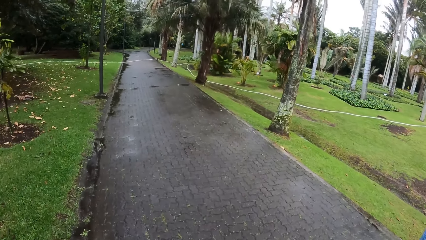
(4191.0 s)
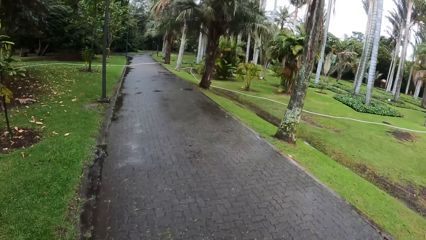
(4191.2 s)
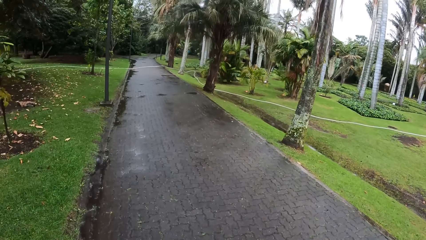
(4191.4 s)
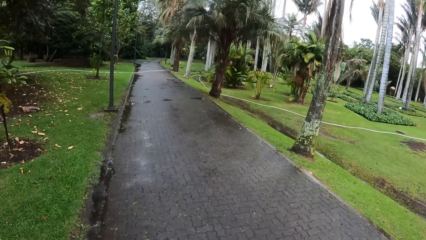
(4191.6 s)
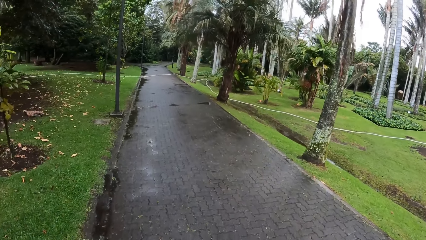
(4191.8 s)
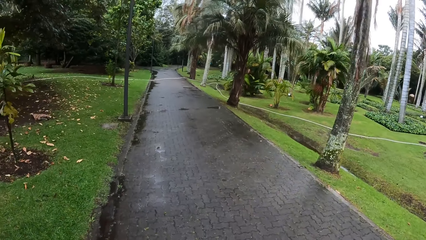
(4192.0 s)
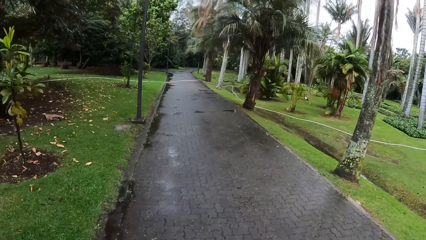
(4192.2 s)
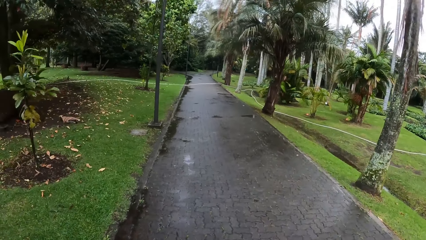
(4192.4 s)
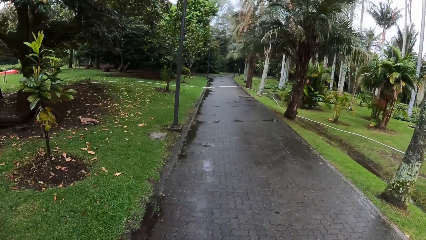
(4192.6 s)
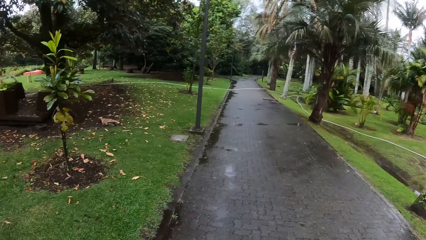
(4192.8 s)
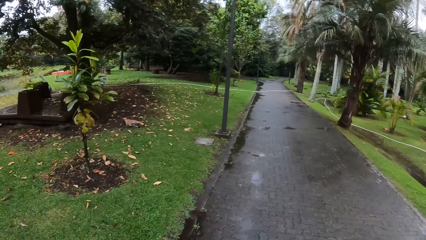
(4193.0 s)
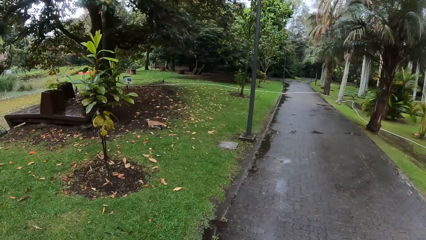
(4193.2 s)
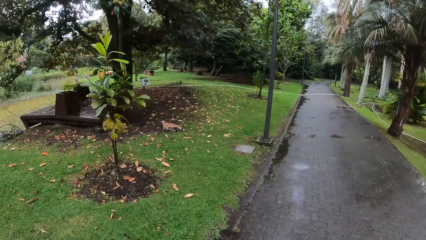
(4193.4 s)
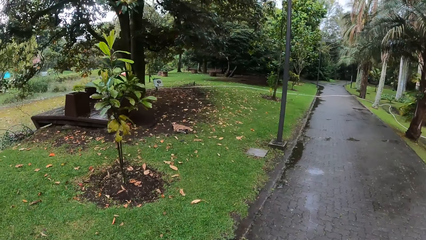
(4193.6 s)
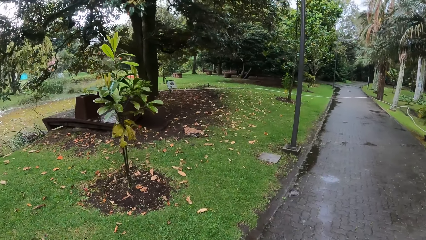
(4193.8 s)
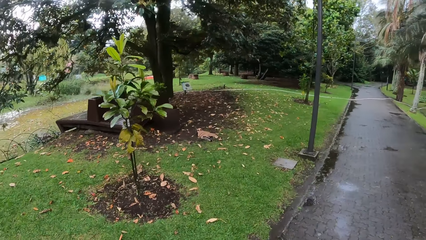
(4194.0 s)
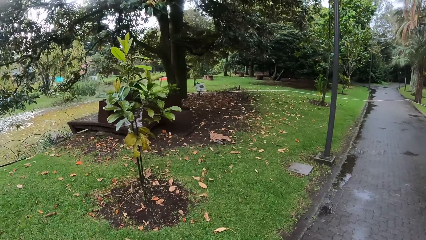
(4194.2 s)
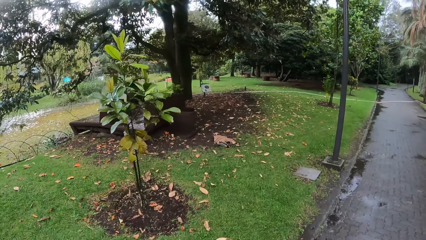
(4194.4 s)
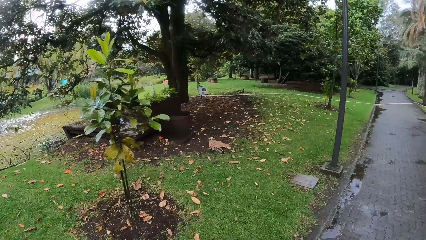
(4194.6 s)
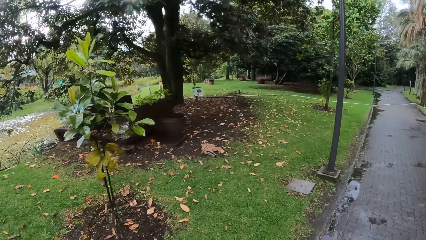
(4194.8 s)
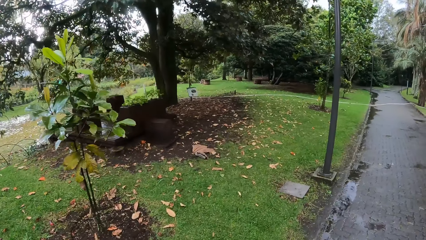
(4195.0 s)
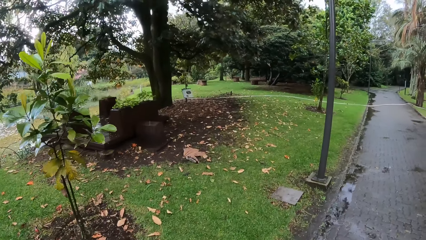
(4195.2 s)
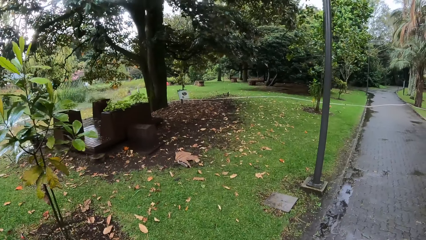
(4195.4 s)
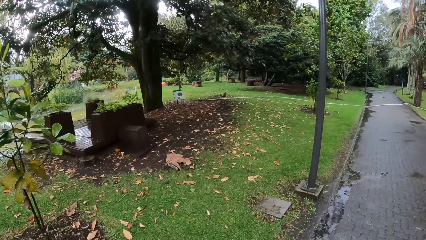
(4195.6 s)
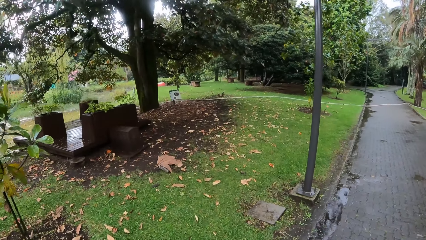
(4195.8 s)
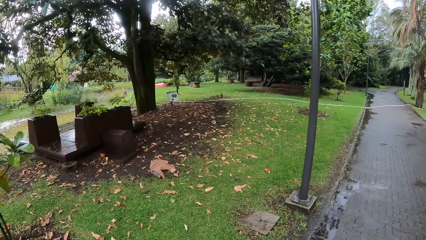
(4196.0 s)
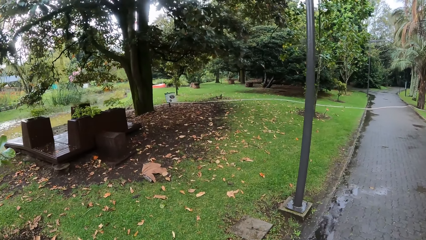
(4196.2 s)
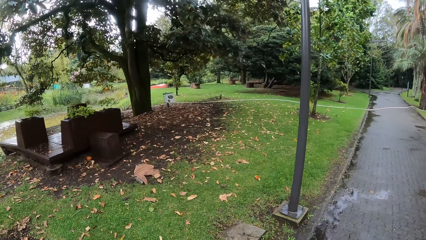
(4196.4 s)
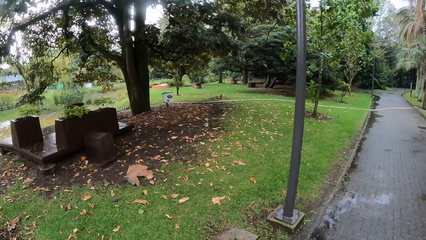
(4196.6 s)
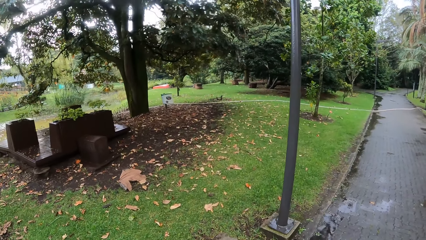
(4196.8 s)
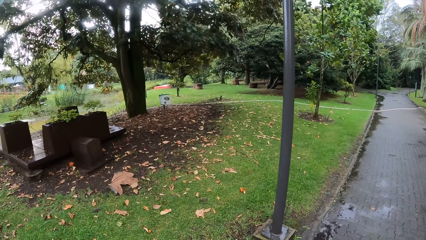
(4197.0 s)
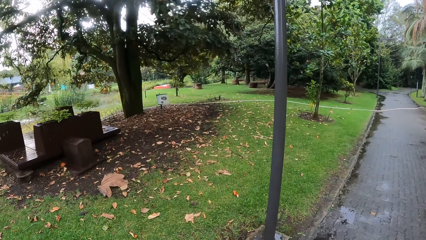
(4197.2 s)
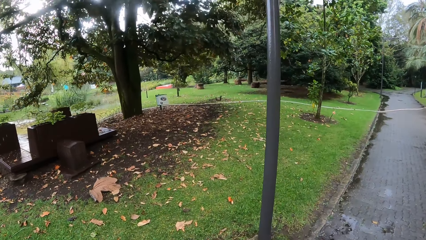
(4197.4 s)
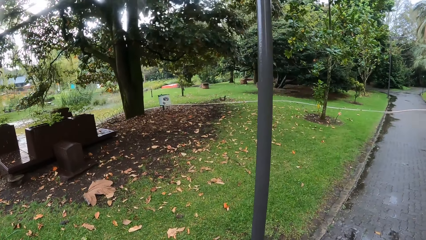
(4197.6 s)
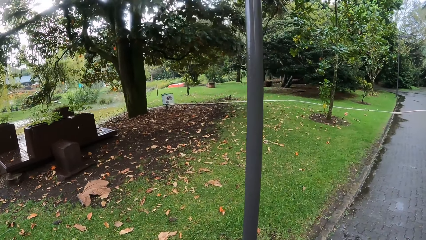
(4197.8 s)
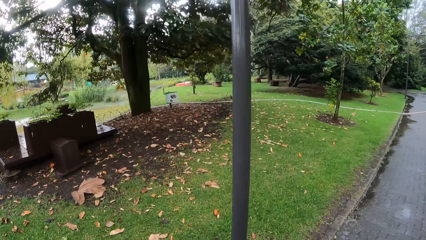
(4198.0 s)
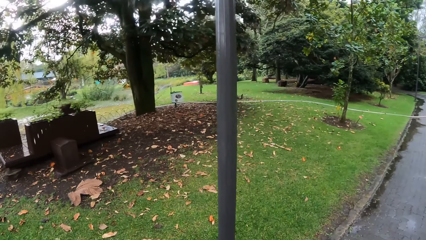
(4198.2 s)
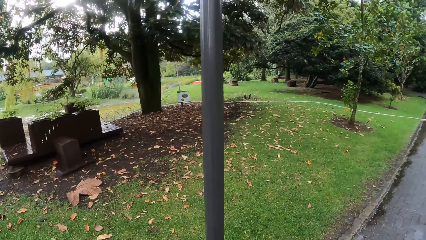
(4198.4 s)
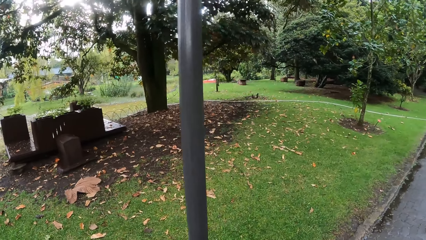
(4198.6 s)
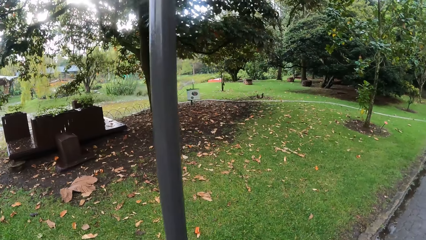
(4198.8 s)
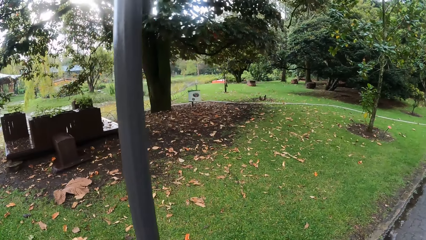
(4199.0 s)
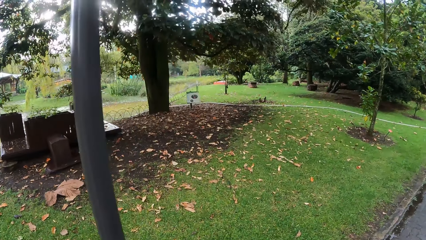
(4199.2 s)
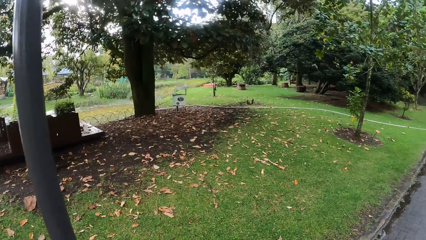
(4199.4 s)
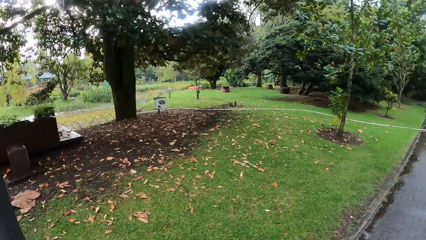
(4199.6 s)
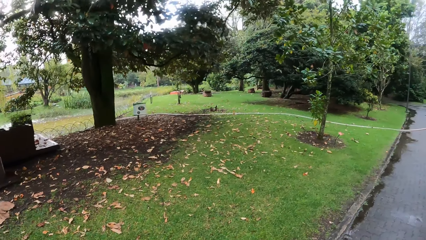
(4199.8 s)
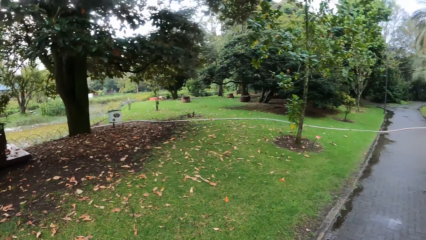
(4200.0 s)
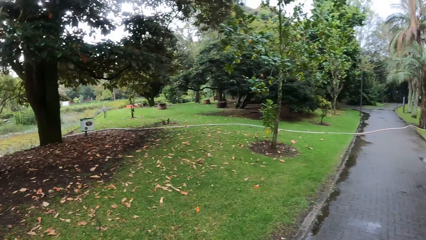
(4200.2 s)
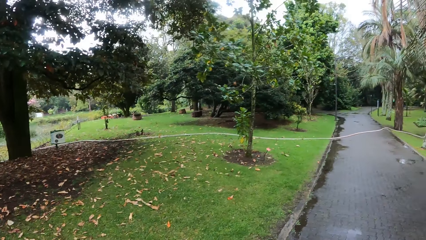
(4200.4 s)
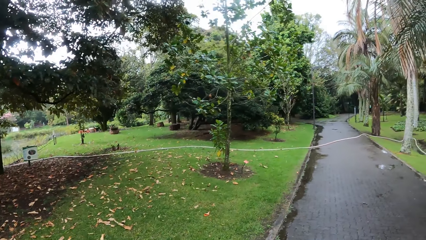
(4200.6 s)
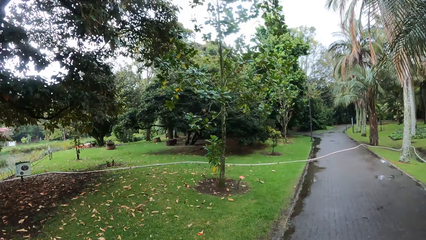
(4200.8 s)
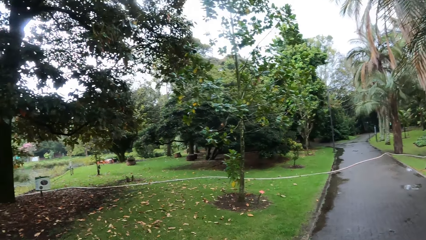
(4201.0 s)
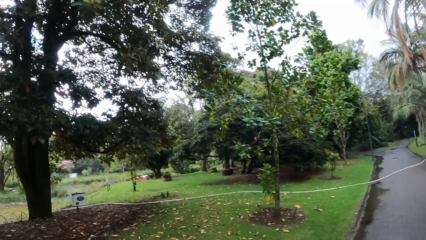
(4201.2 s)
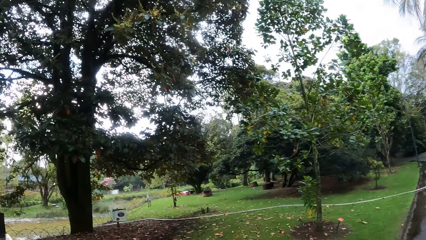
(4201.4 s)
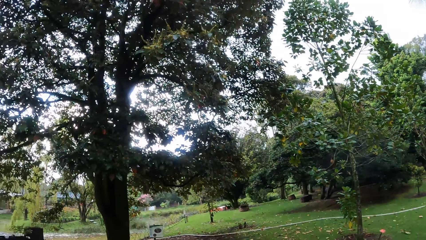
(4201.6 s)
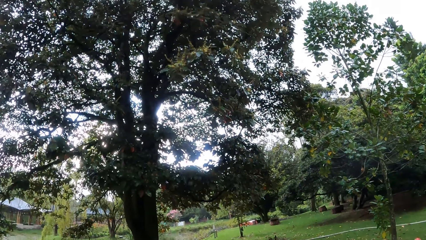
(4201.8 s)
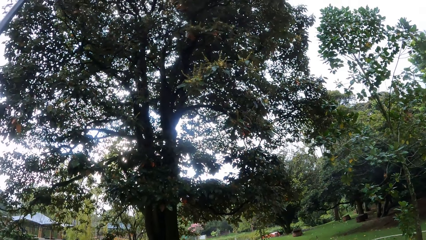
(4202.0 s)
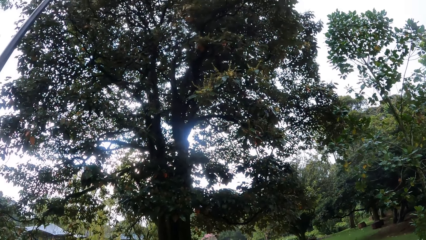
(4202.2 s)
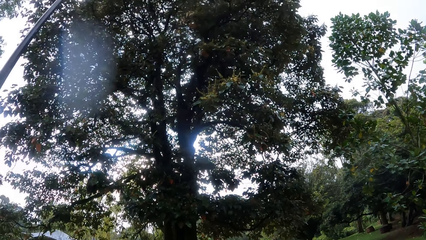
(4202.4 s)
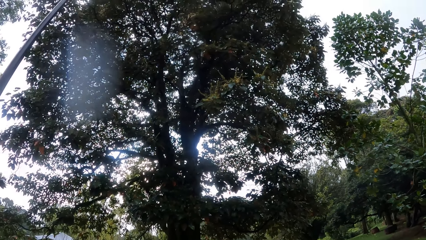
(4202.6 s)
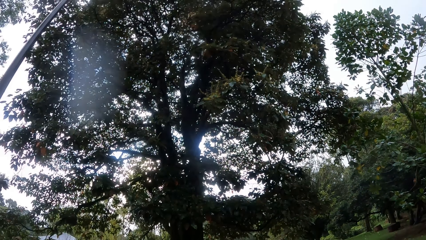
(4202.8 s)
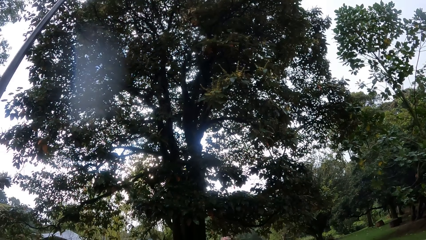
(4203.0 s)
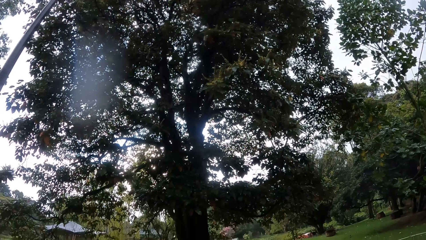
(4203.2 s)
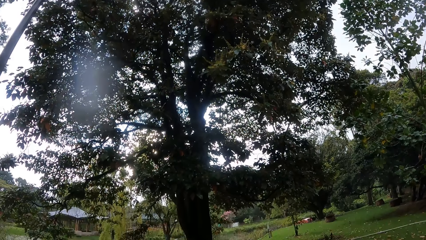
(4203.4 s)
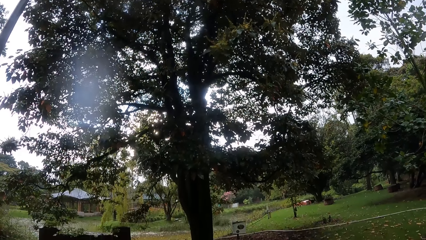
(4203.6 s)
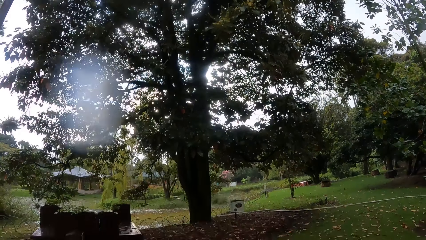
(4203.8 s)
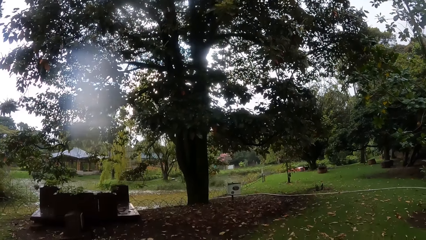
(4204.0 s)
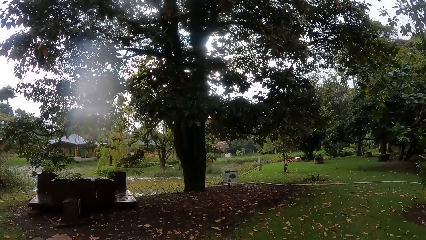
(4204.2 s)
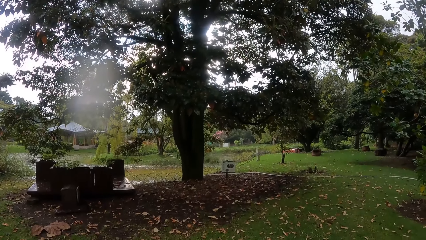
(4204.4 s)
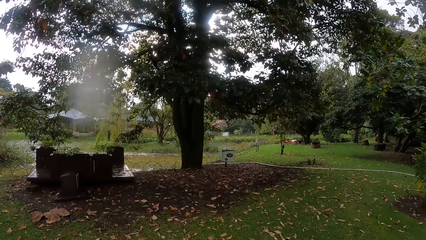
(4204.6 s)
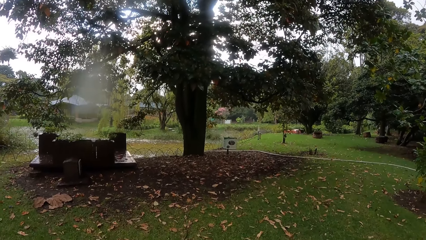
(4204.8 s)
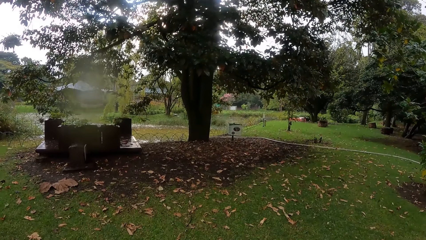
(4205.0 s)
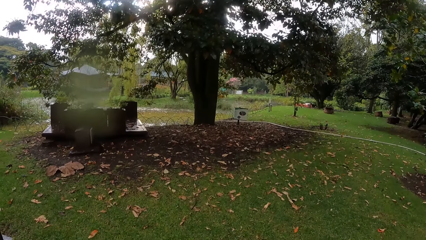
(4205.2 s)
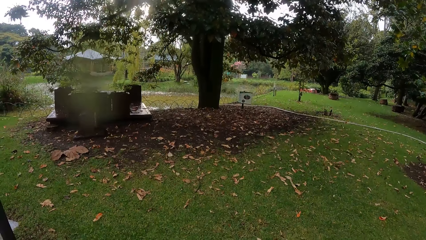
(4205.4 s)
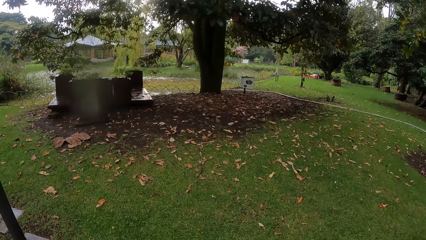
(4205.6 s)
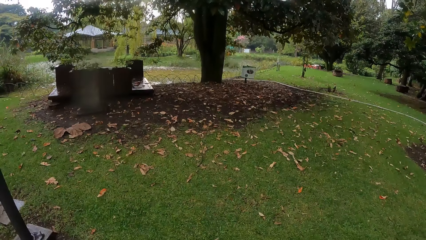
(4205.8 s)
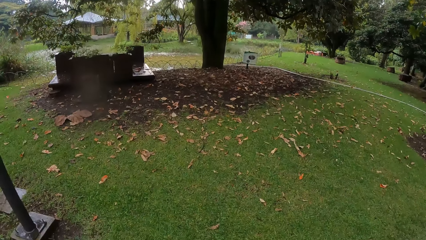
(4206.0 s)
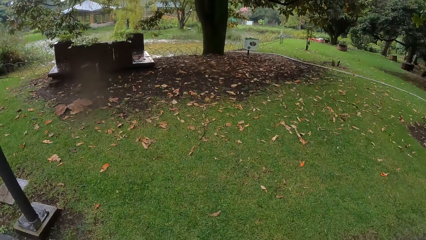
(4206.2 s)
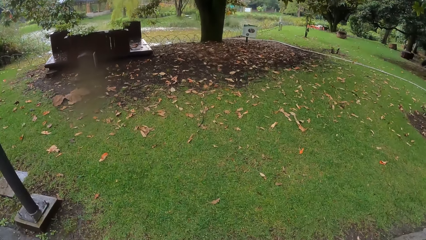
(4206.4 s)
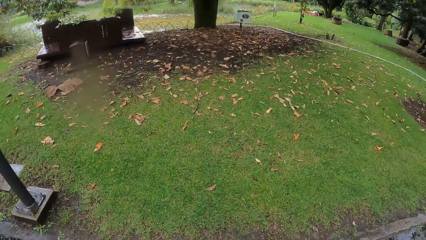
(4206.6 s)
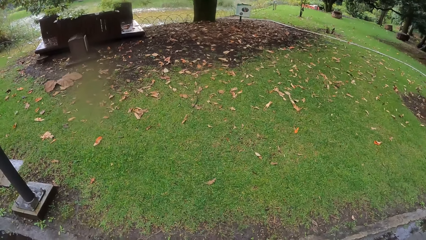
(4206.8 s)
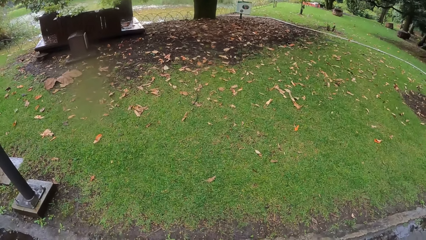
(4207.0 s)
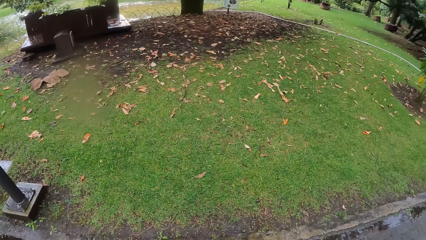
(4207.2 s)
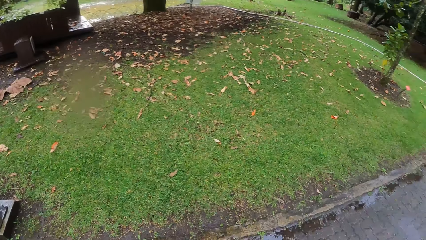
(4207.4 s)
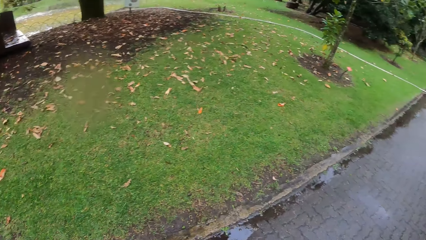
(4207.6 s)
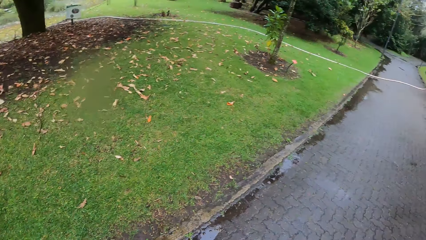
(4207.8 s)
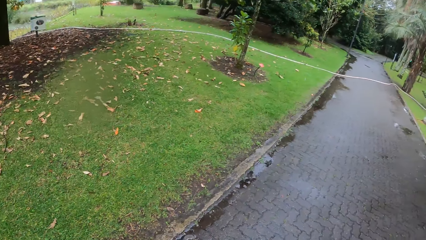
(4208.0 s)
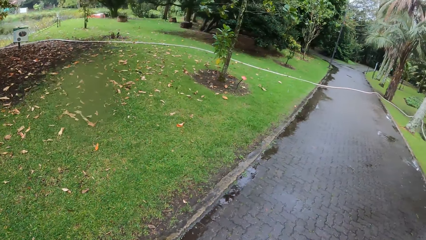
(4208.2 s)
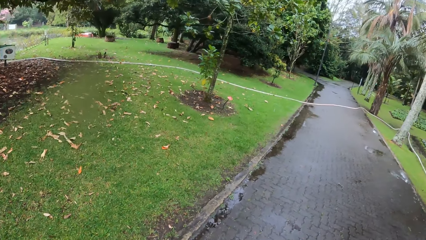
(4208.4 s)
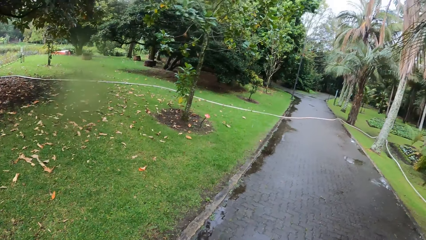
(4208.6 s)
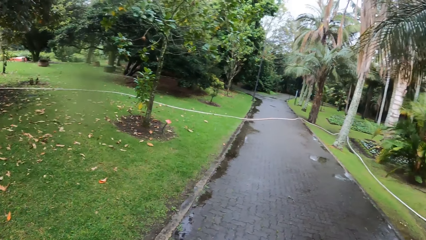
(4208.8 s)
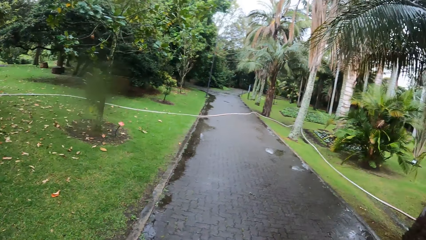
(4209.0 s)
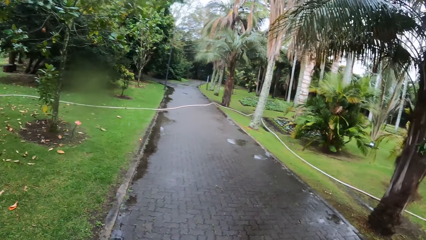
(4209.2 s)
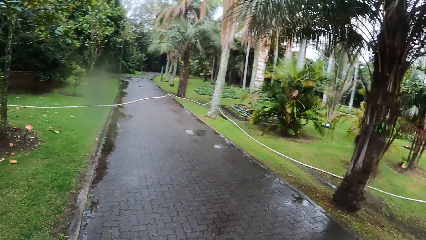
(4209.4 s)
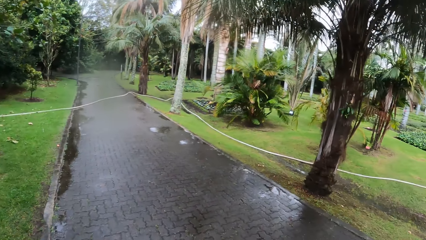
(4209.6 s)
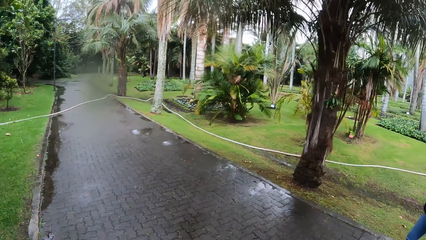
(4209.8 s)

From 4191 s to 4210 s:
The camera wearer looks at the tree. They look at the monument.
